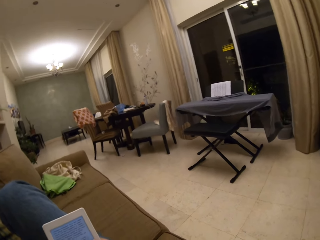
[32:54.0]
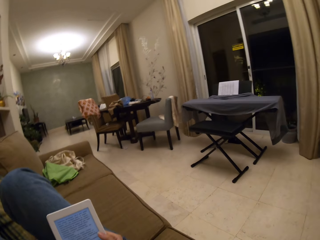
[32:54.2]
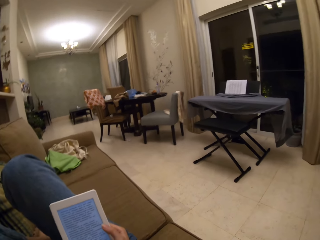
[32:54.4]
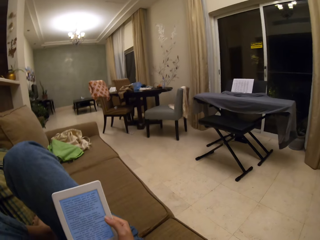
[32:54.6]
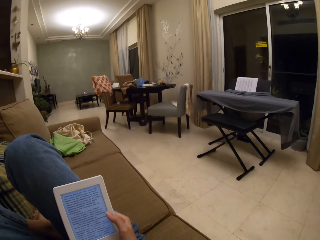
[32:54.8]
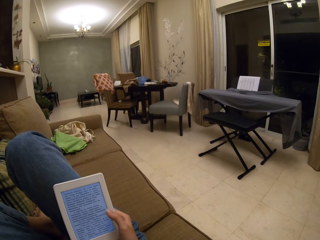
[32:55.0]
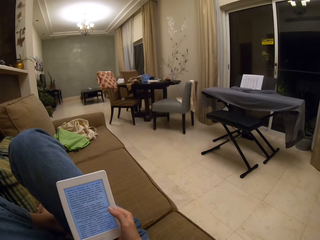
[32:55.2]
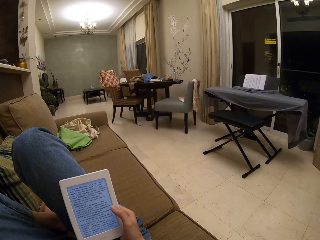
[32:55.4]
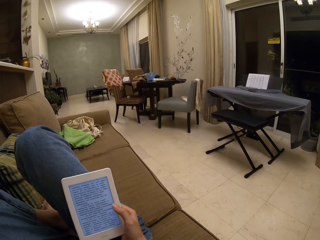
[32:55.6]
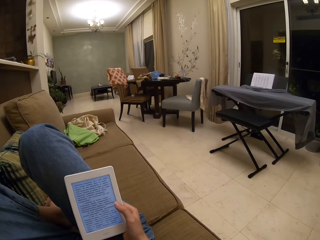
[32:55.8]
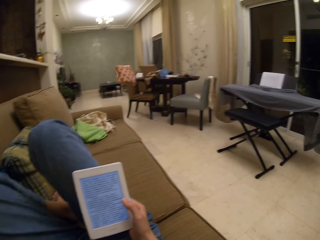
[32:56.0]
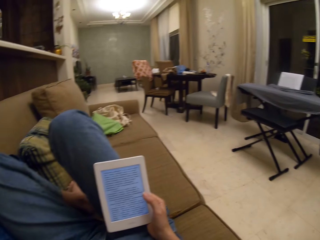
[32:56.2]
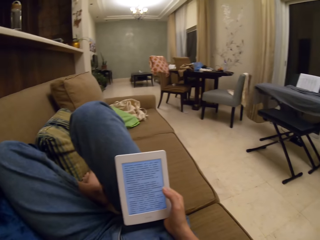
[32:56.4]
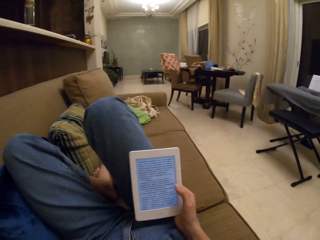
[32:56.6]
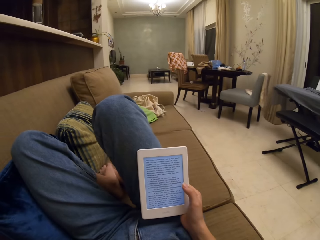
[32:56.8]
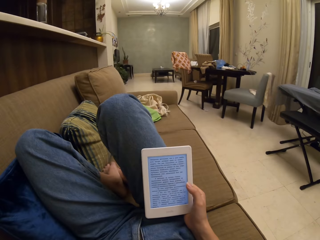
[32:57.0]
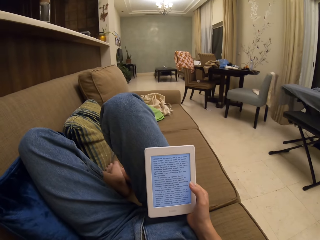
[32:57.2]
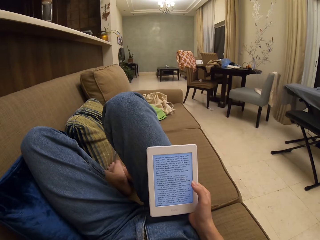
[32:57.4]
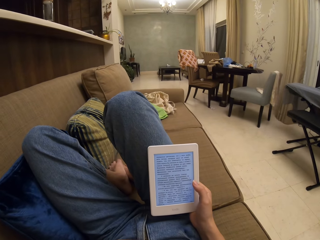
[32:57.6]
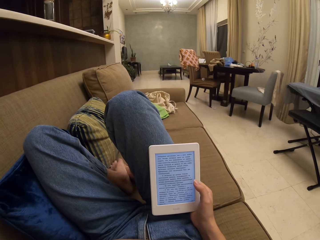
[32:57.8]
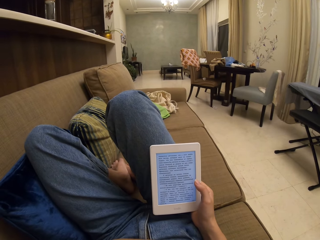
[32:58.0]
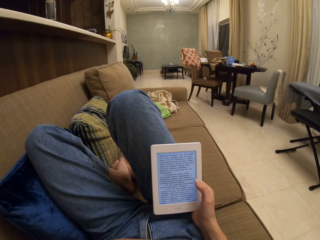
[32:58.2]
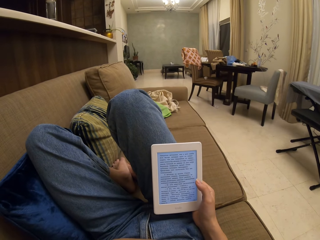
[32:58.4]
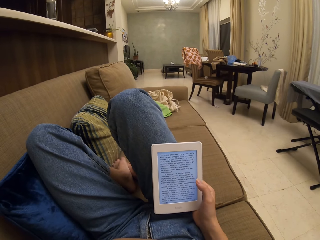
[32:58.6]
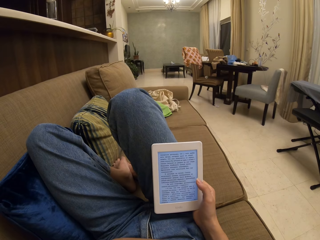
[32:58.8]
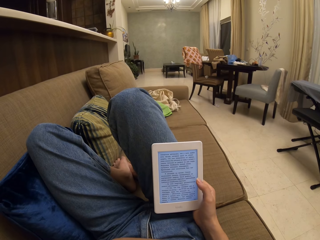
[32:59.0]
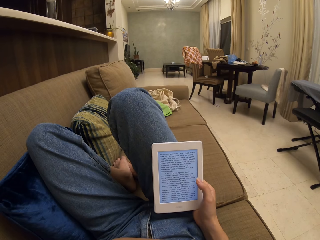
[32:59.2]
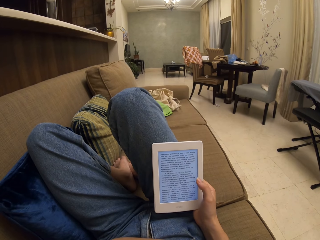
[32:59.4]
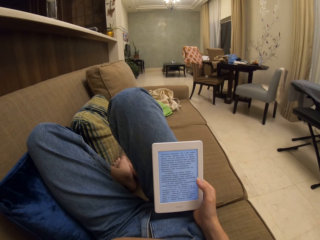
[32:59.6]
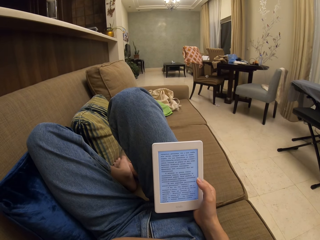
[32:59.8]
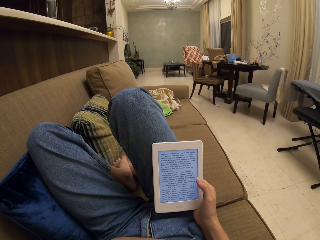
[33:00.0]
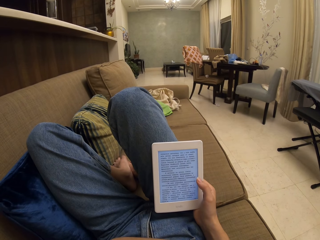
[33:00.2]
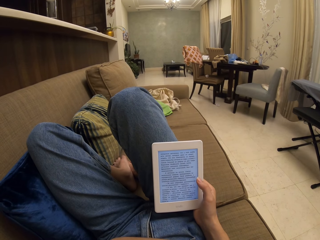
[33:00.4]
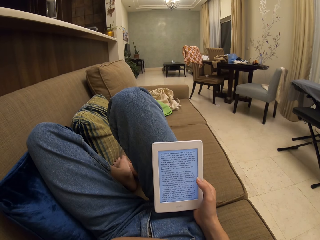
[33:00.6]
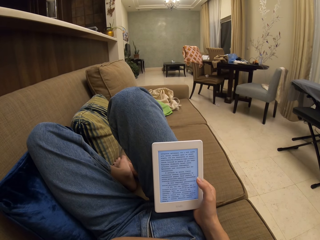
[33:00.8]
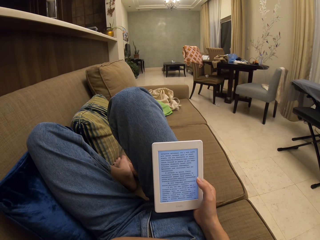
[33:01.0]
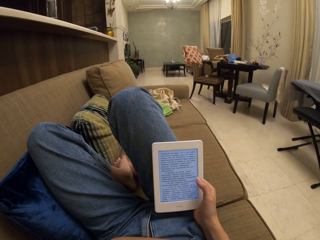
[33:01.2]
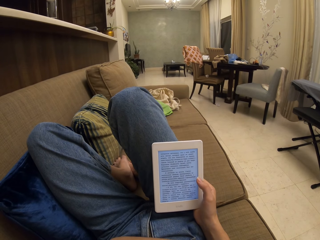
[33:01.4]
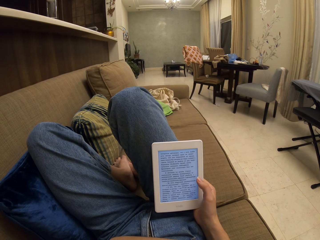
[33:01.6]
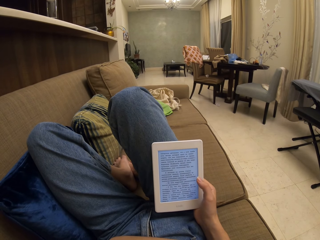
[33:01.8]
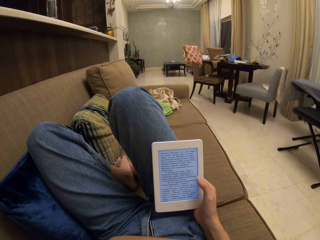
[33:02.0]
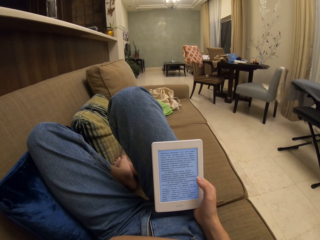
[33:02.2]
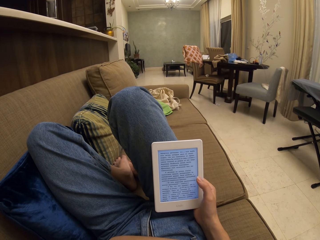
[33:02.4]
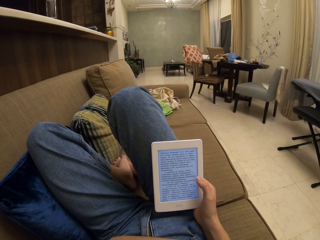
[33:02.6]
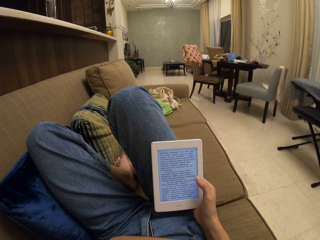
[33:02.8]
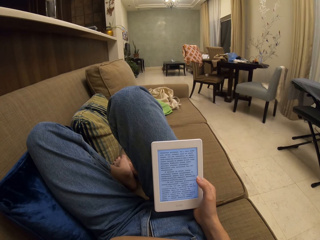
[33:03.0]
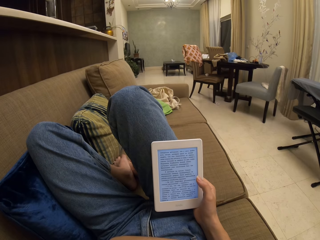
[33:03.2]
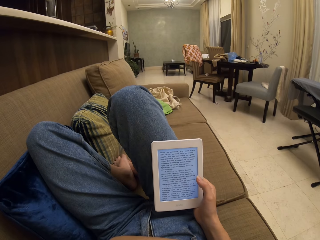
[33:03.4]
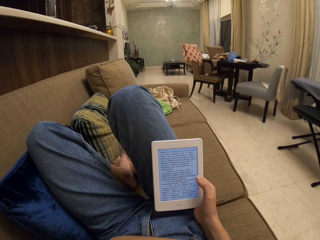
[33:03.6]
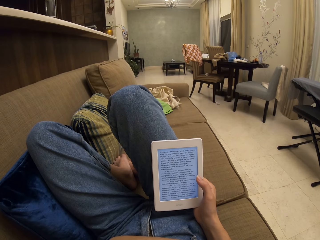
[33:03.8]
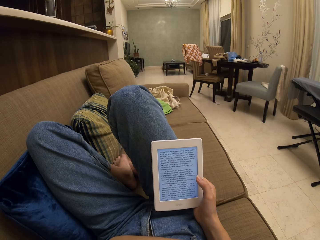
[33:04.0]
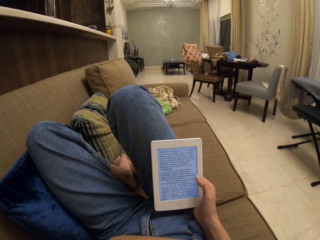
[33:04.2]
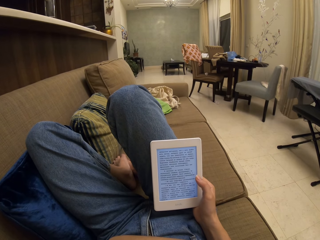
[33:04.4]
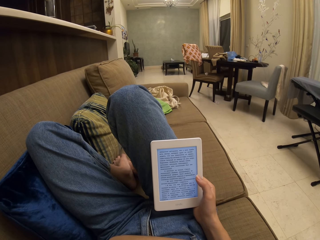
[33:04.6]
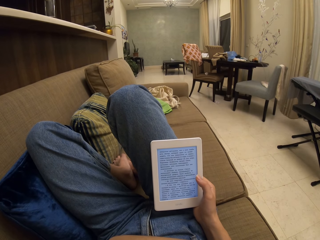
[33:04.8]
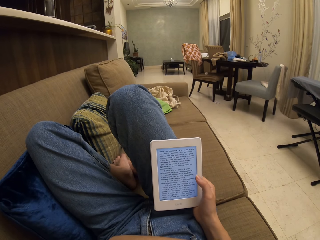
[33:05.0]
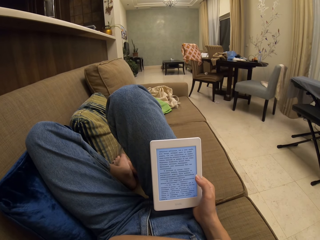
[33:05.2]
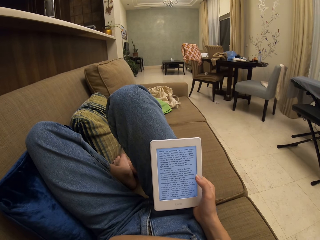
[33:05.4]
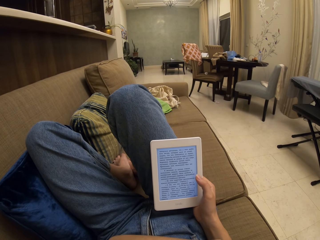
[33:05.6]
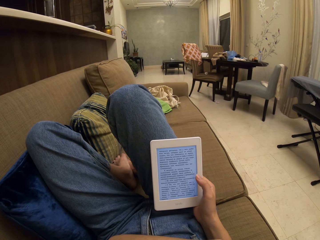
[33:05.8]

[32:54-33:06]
The camera wearer looks at the tablet.

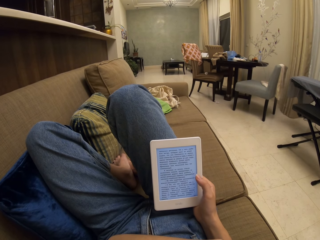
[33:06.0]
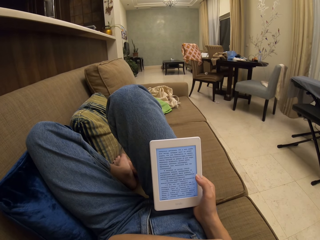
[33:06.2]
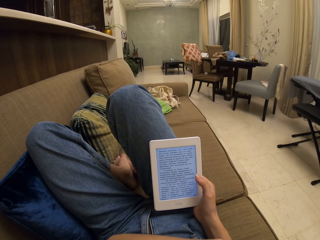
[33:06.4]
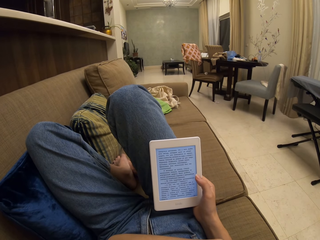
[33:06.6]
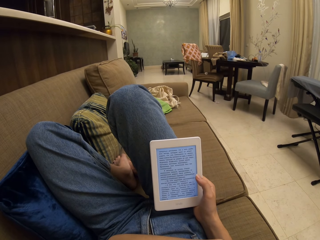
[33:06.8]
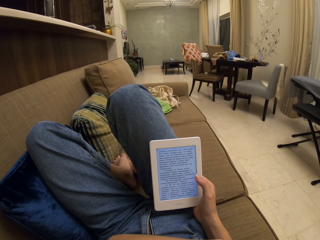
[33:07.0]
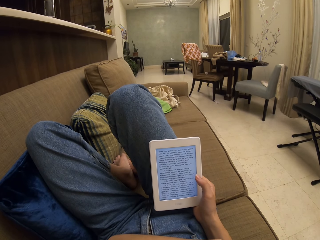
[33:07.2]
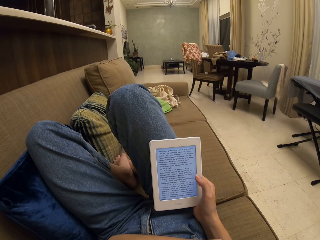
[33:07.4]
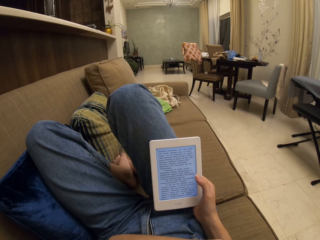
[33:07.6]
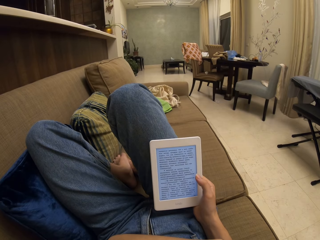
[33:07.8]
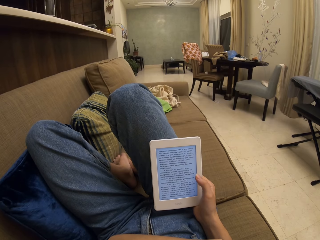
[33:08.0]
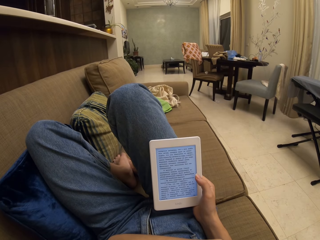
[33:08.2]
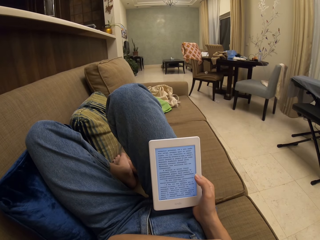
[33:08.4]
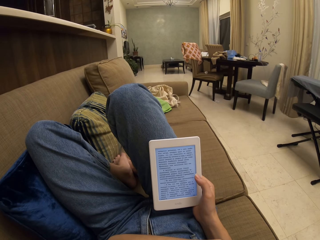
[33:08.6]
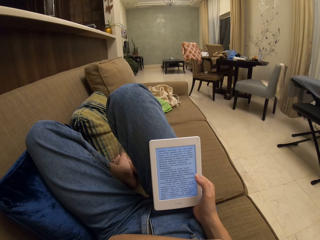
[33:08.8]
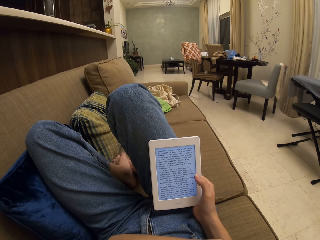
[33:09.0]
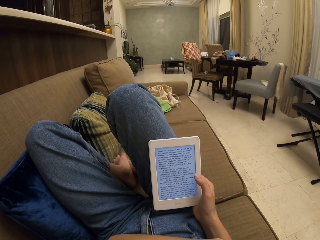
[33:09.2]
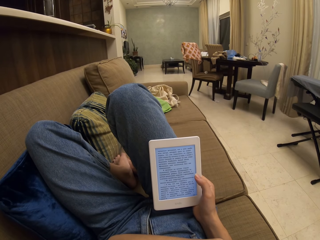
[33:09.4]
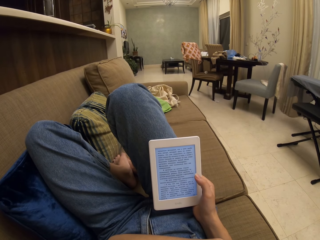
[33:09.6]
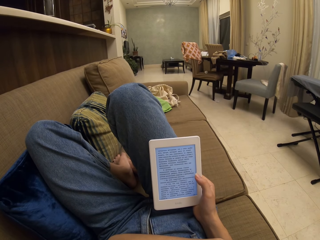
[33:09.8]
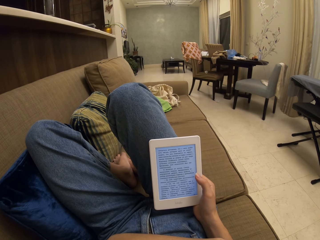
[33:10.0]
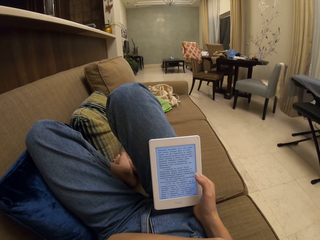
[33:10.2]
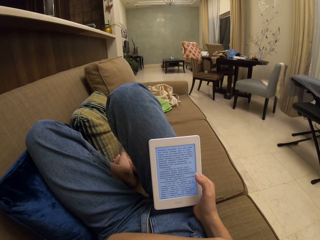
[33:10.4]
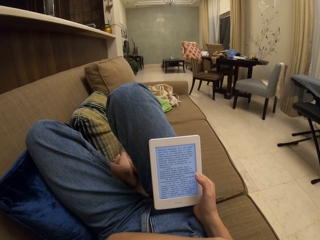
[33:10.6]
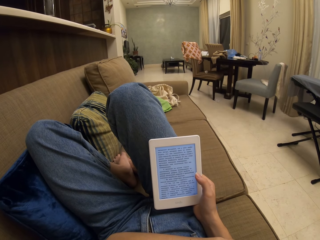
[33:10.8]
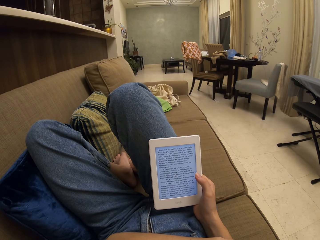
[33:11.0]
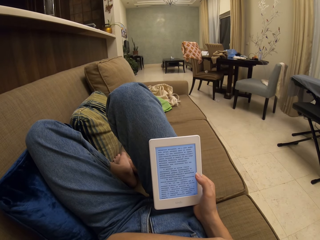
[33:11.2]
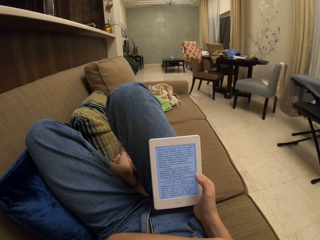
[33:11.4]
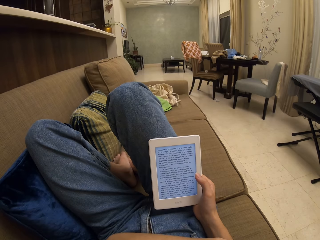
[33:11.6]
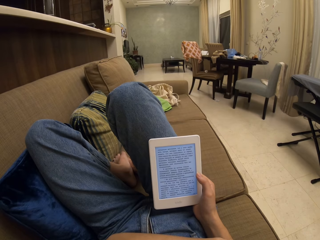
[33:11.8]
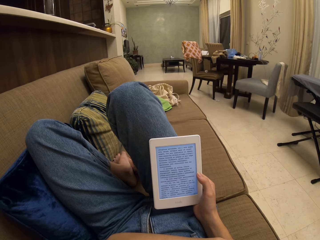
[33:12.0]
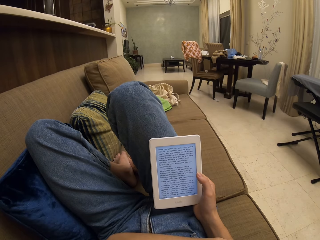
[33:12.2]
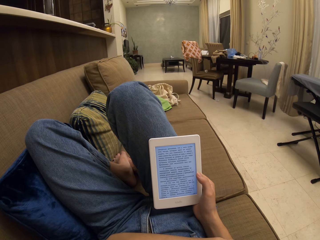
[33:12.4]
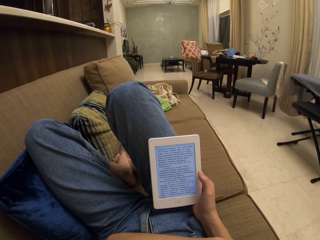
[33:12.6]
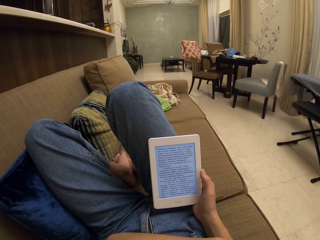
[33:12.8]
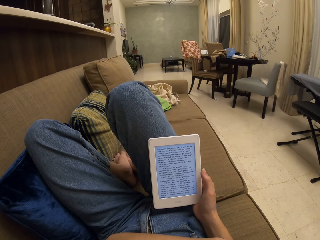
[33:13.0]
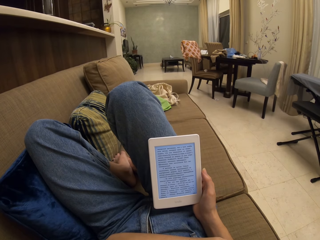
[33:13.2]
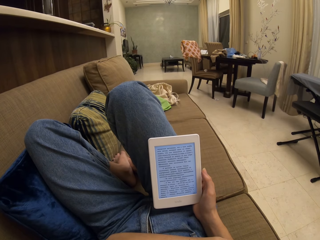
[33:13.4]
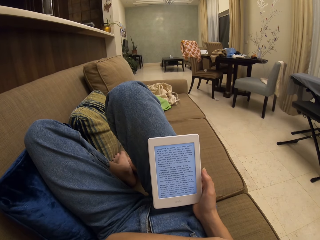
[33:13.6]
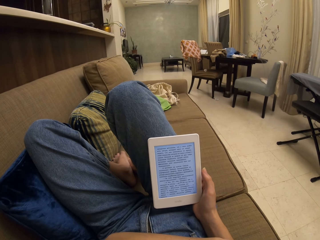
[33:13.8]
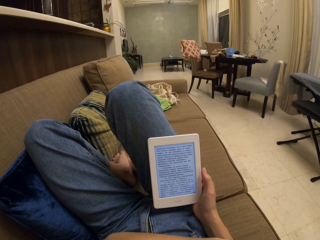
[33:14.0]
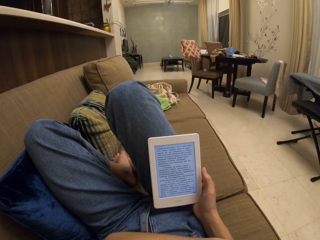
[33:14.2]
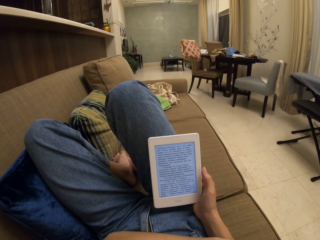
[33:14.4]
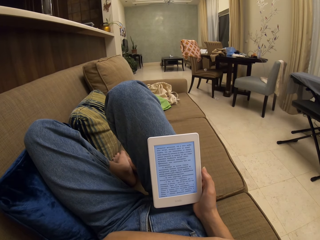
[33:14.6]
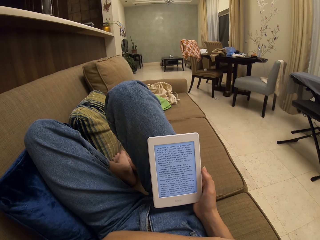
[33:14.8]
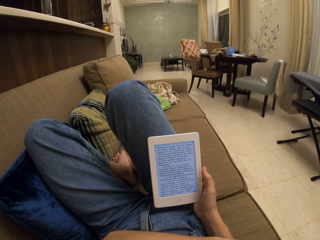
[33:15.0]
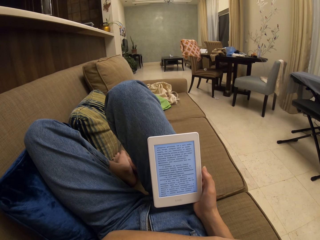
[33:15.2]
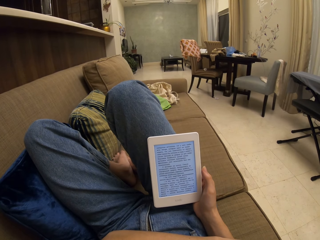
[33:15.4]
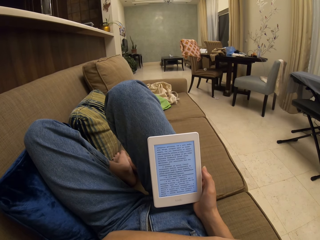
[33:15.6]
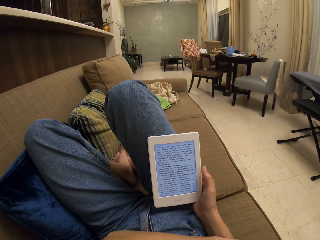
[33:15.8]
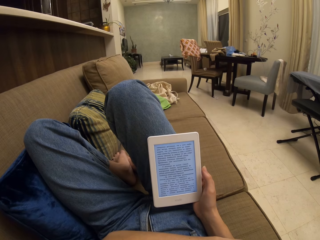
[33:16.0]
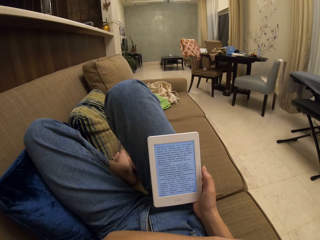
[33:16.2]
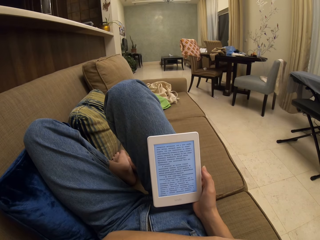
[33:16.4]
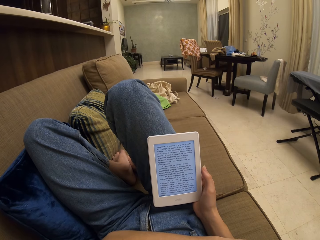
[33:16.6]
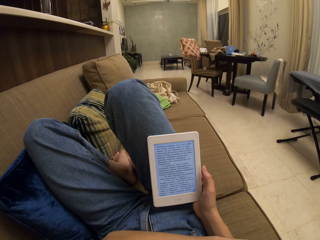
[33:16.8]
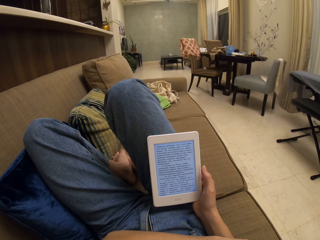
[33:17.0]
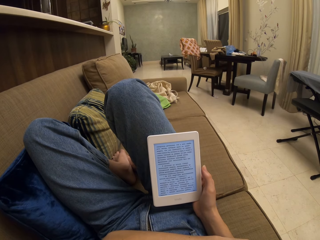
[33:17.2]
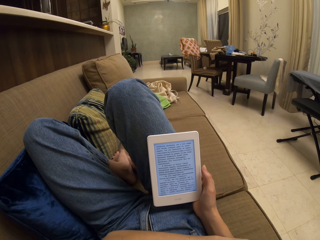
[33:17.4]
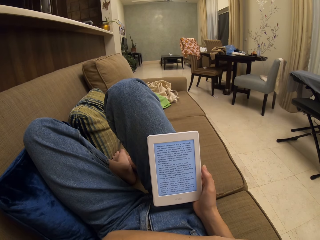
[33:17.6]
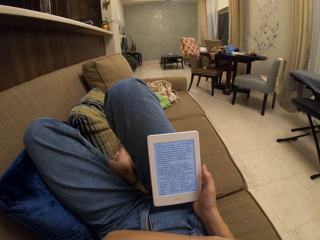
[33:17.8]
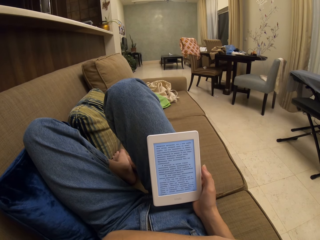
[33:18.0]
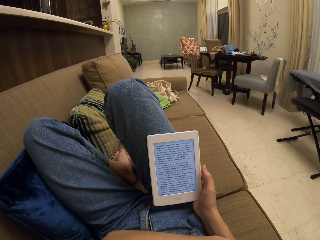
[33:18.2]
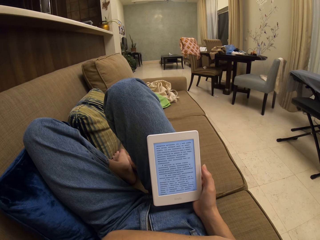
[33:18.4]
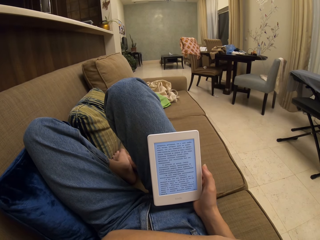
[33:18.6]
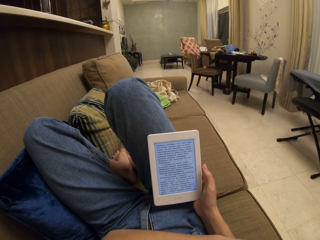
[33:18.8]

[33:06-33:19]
The camera wearer moves the thumb aside.
